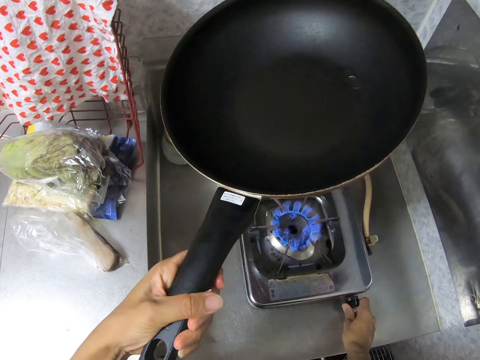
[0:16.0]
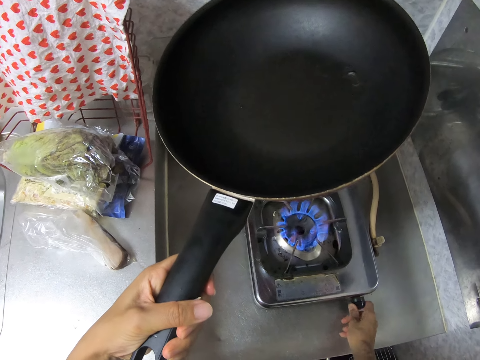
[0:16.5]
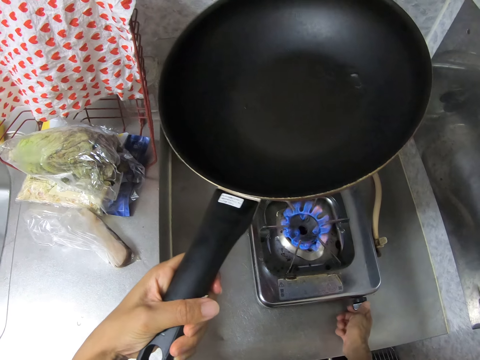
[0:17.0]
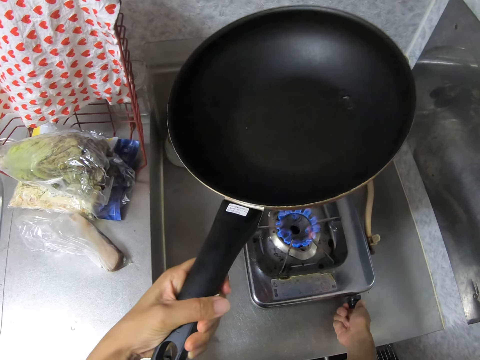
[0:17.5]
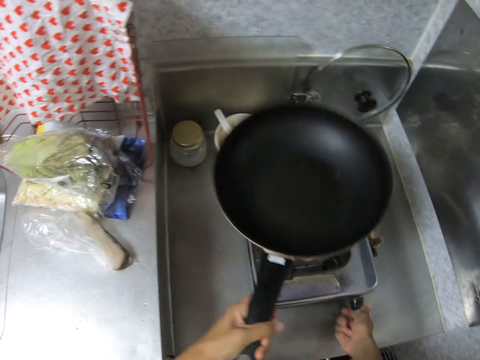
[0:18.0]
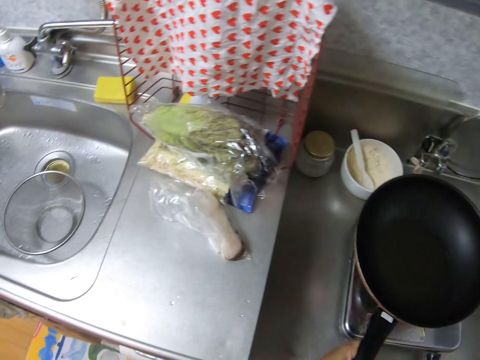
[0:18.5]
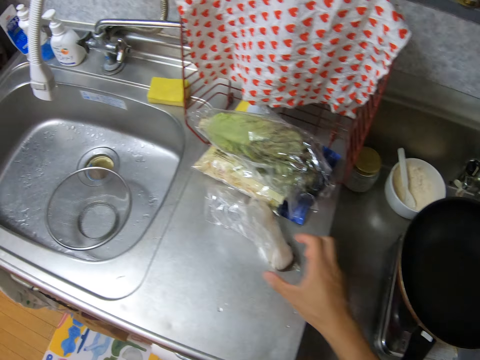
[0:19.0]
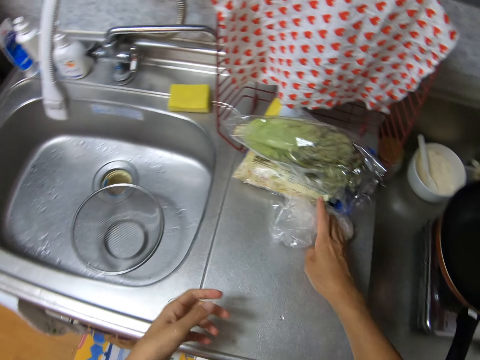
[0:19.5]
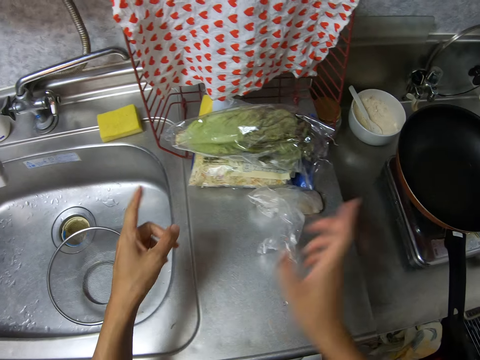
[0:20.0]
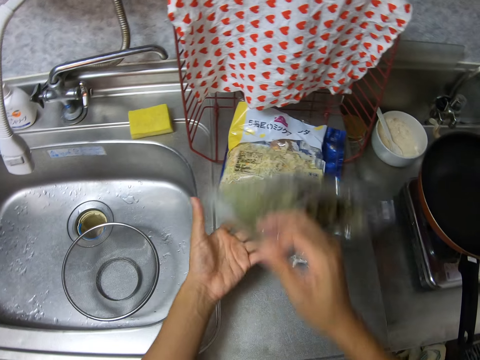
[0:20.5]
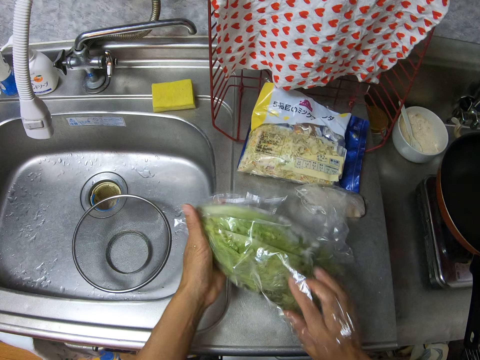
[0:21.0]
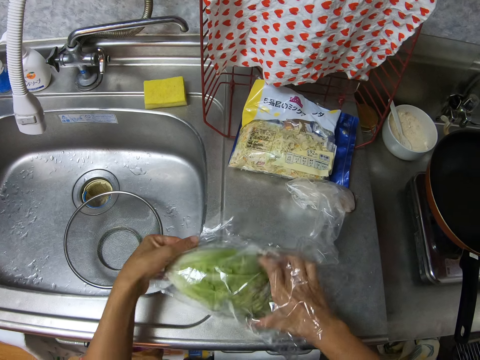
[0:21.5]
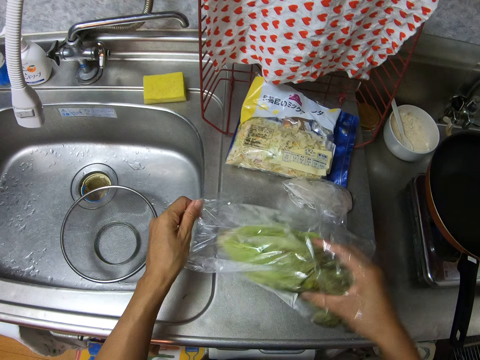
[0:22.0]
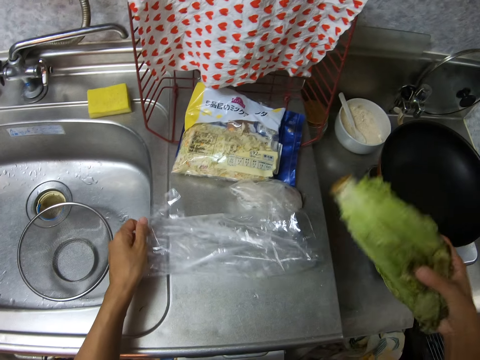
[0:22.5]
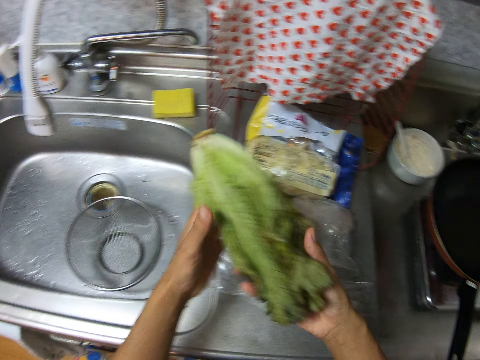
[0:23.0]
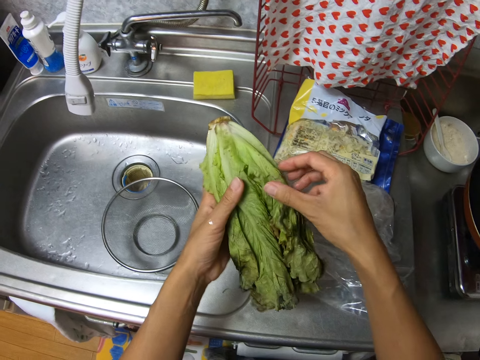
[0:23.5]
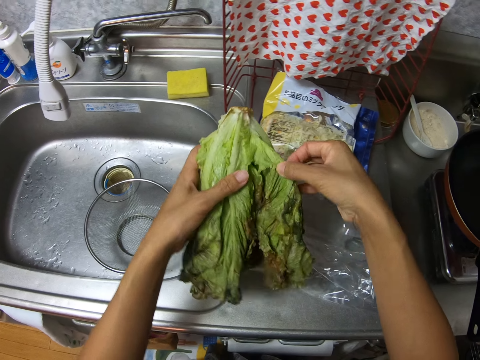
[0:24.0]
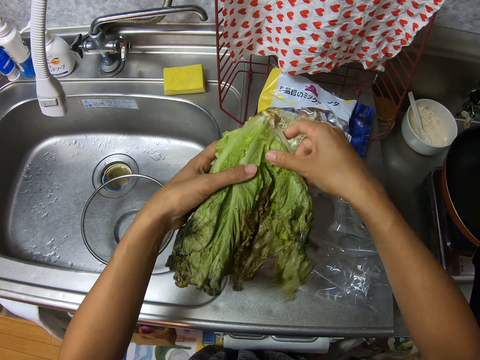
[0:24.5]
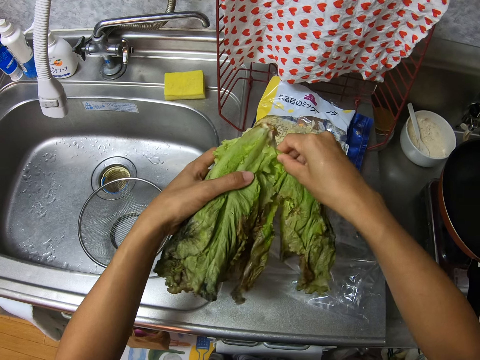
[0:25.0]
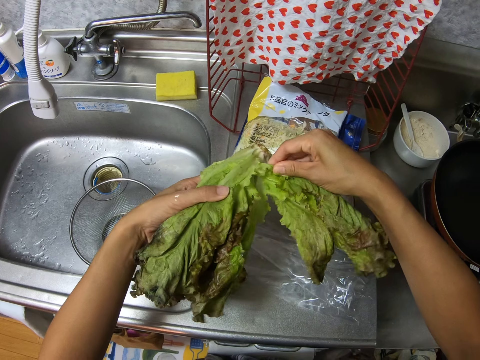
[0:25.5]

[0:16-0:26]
The camera wearer regulates the heat regulator. She puts the frying pan on a cooker with her left hand. She adjusts the packed white organic with her right hand. She folds the polythene bag. She picks up the packed lettuce with her right hand. She removes the lettuce from the nylon with her hands, drops the nylon on the table top with her left hand, passes the lettuce to her left hand, and plucks the lettuce with her right hand.

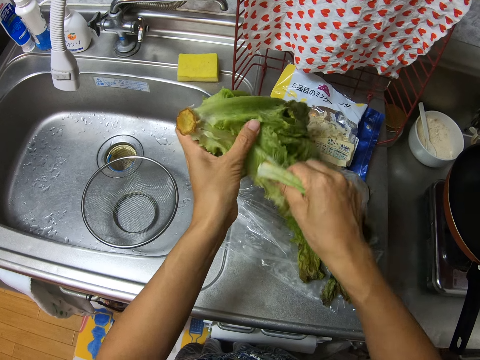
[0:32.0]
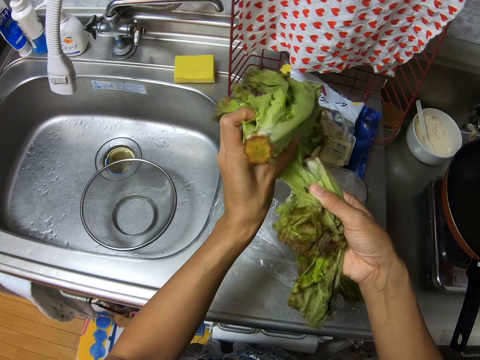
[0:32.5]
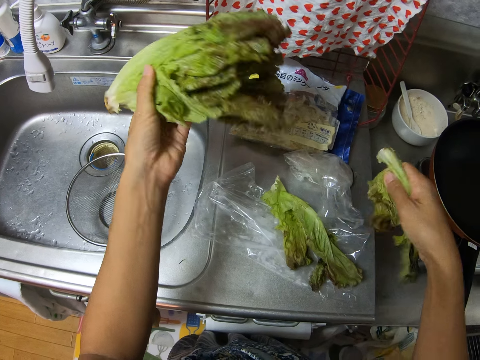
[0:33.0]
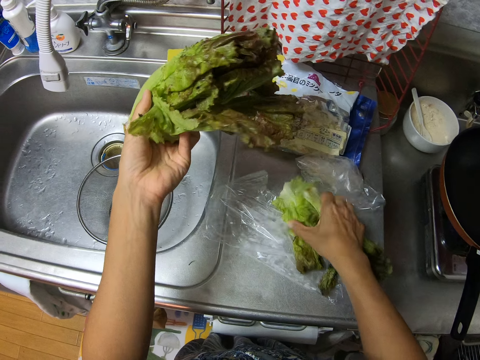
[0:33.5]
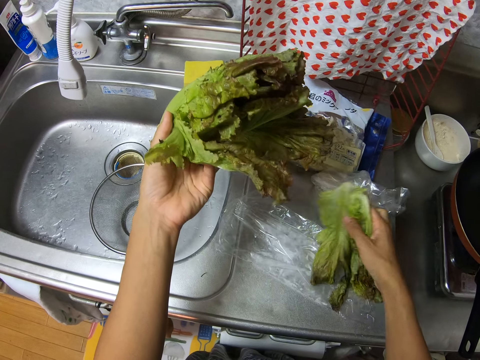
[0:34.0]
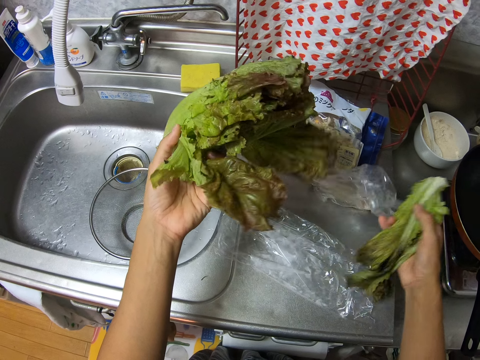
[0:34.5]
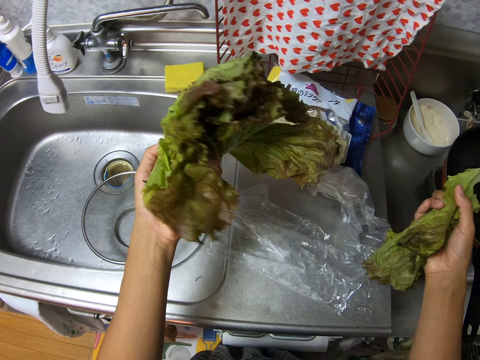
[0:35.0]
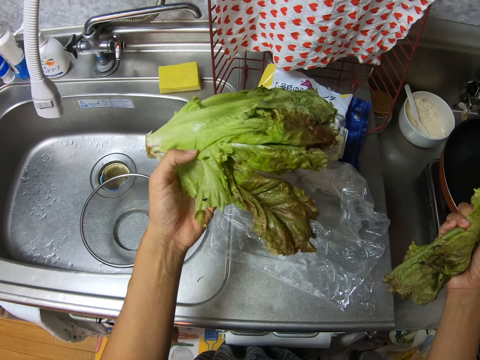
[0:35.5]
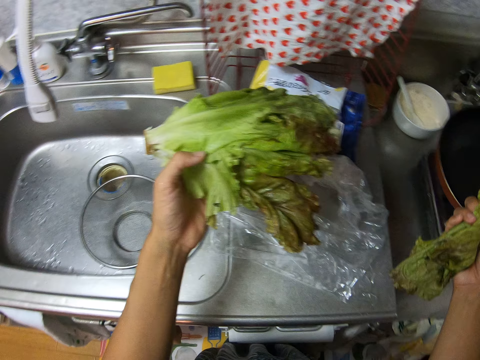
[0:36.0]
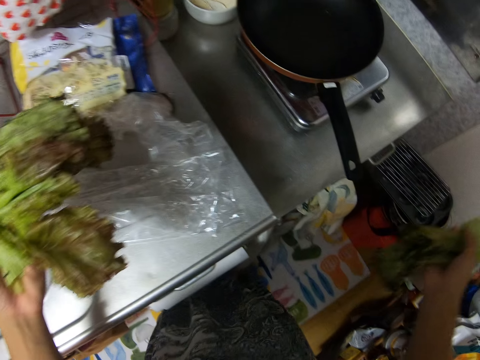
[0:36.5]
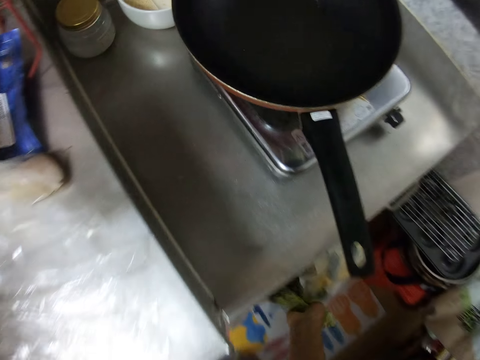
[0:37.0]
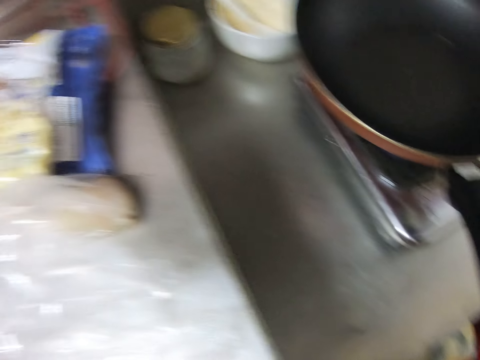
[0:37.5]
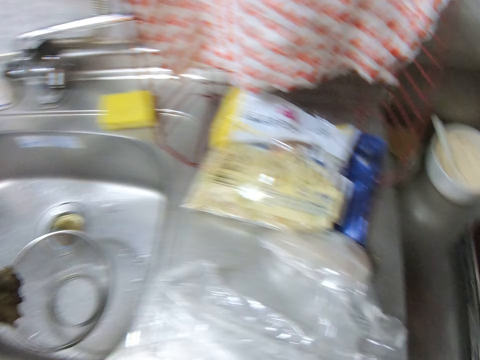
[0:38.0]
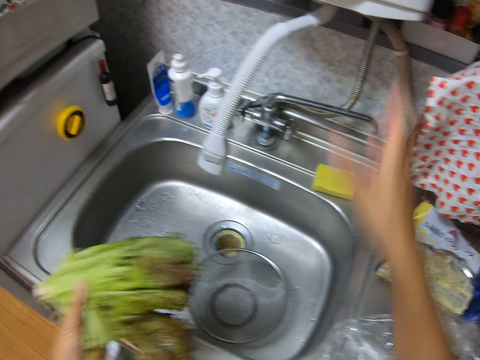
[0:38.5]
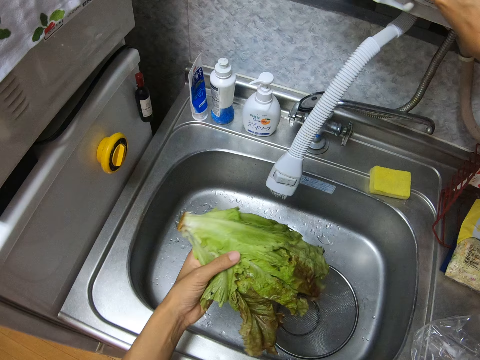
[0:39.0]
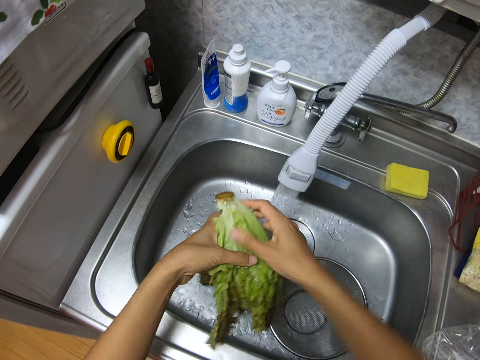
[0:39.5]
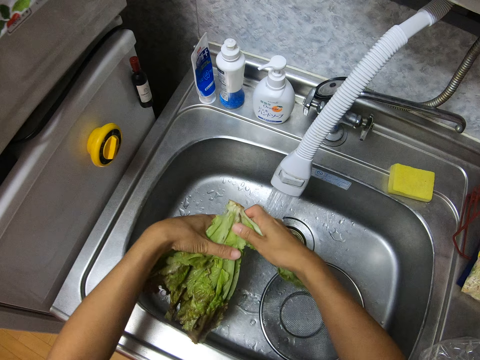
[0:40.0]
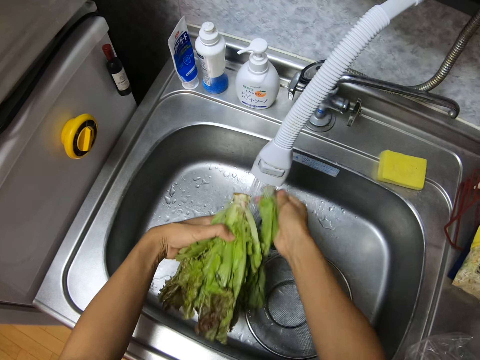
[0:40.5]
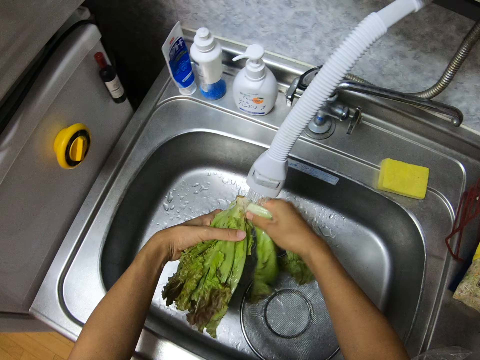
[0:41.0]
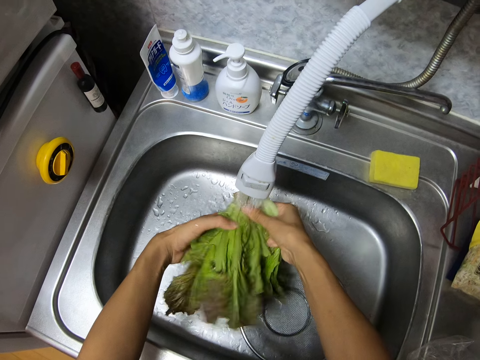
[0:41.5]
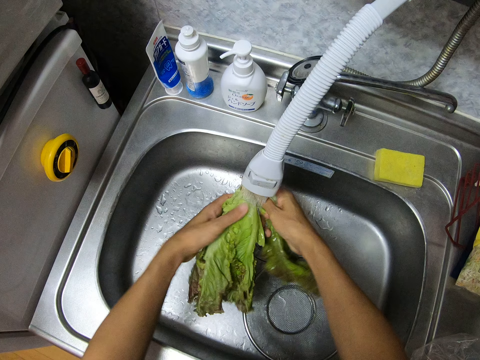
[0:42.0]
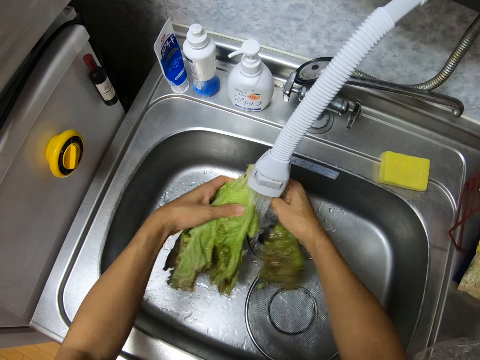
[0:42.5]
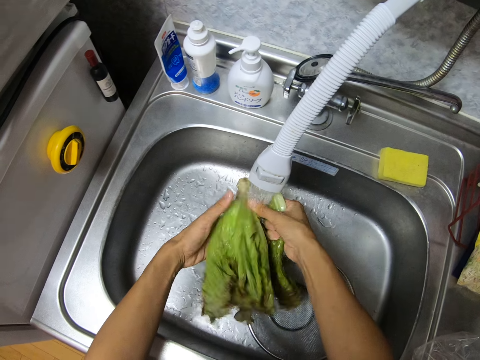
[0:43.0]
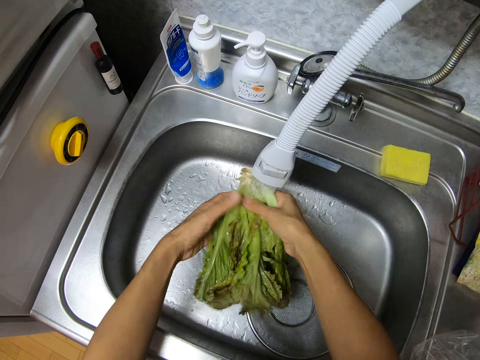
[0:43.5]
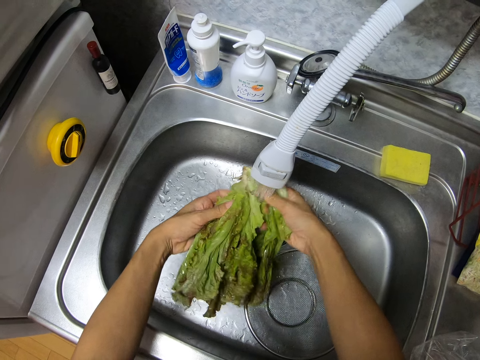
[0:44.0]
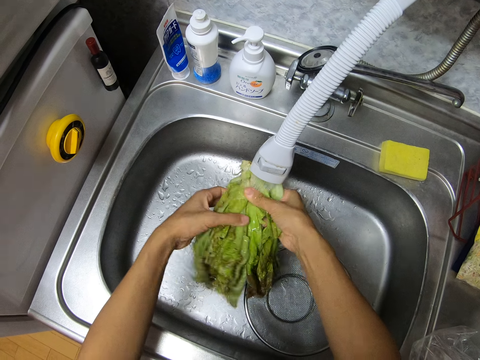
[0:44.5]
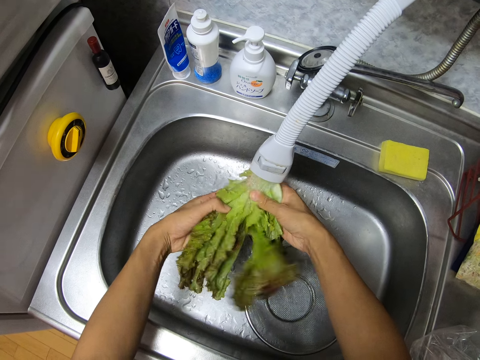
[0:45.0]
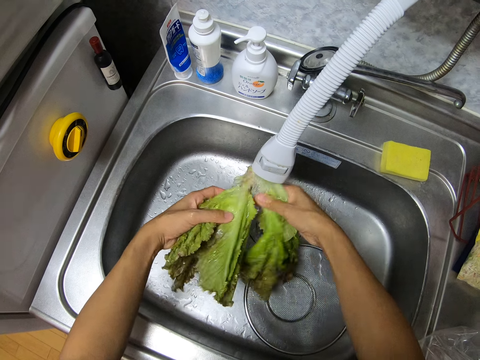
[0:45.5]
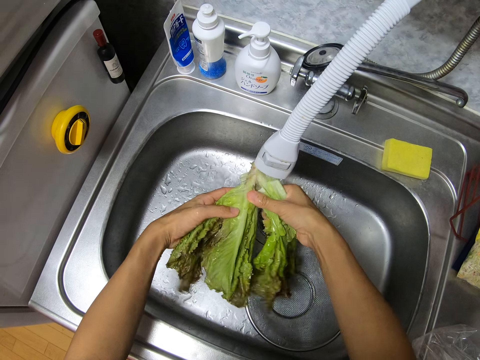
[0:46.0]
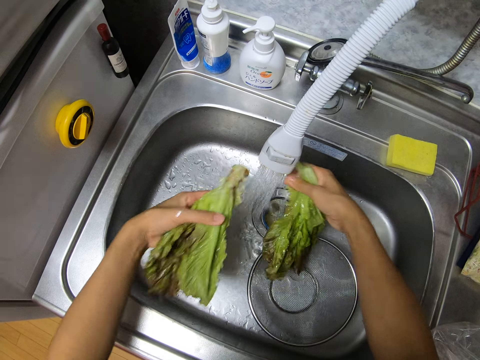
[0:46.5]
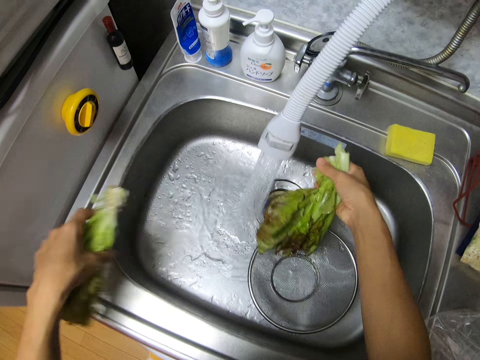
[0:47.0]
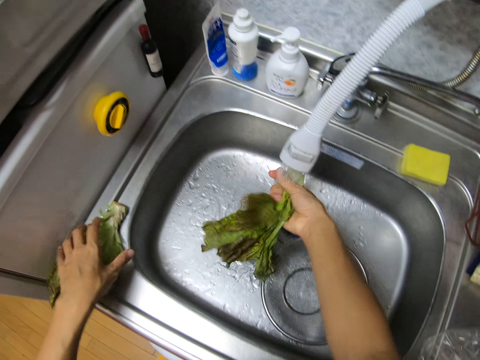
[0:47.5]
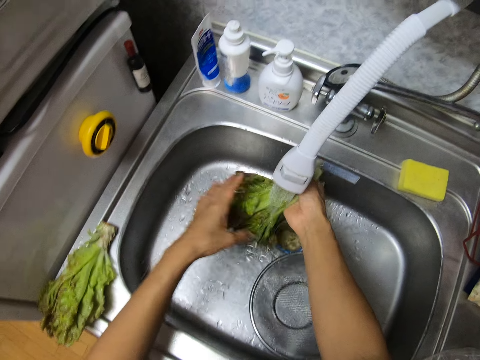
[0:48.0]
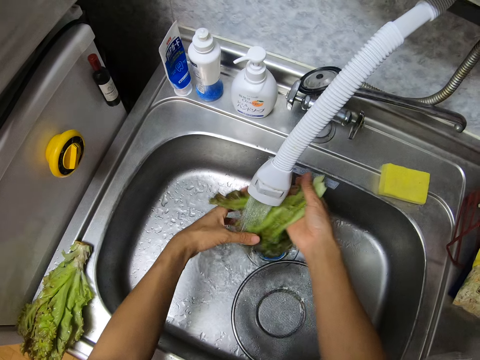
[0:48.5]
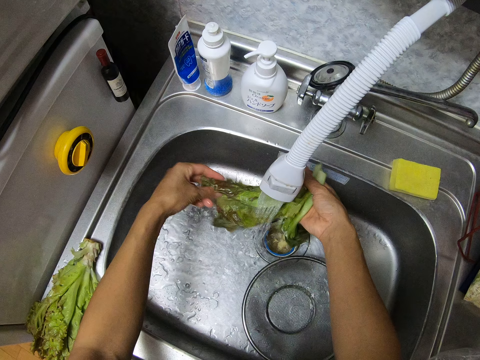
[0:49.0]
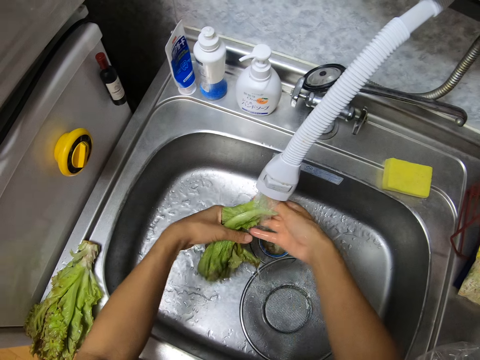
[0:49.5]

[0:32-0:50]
The camera wearer plucks a third lettuce leaf with her right hand. She picks up the lettuce leaf on the table top with her right hand. She drops the lettuce leaves in her right hand in the bin. She opens a tap with her right hand. She plucks the lettuce leaves with her right hand. She puts the lettuce on the sink with her left hand. She rinses the lettuce leaves with her hands.
